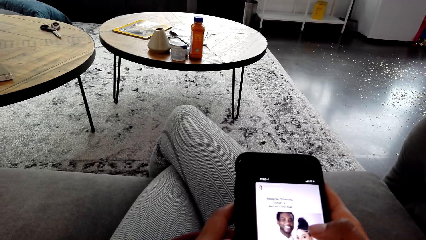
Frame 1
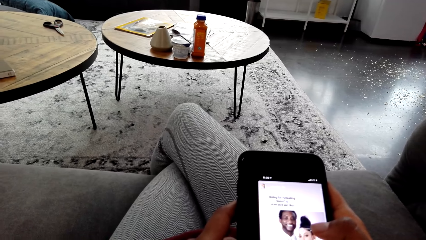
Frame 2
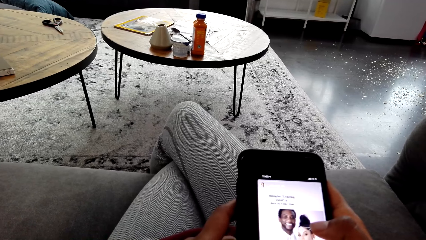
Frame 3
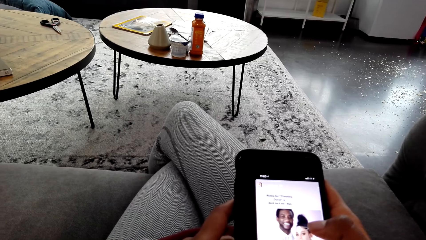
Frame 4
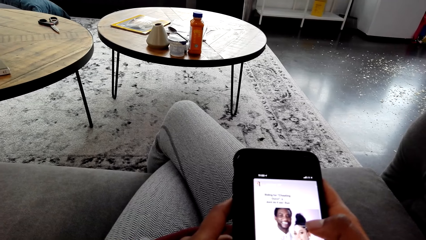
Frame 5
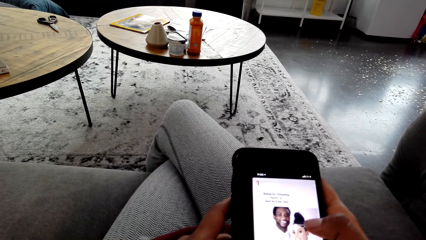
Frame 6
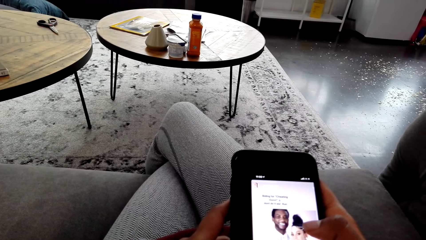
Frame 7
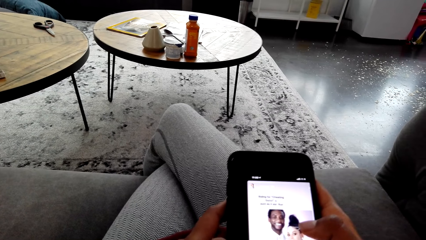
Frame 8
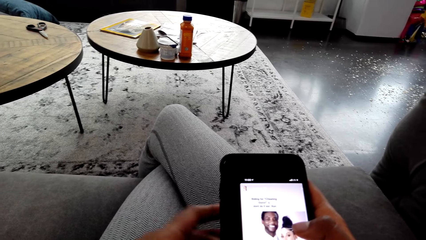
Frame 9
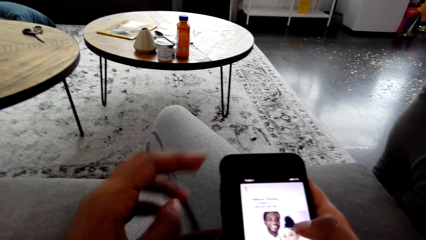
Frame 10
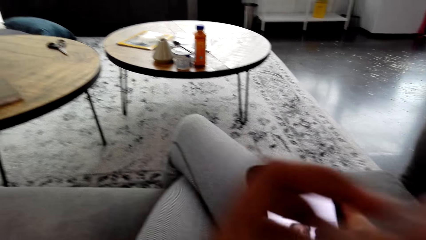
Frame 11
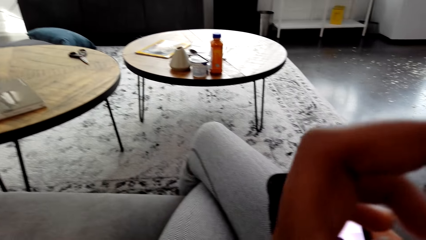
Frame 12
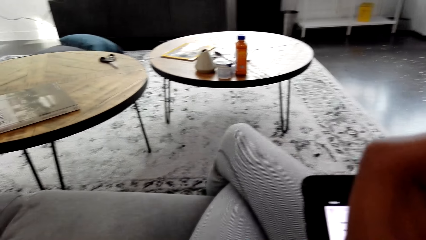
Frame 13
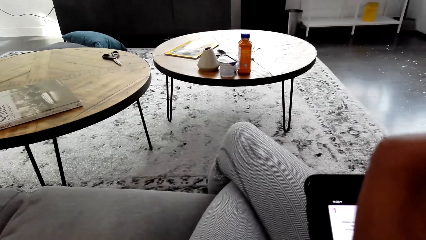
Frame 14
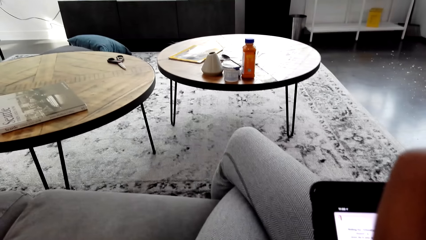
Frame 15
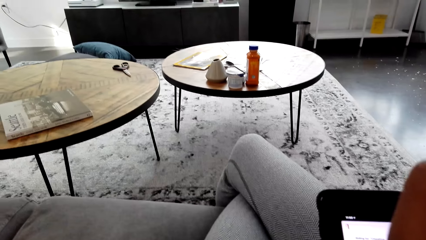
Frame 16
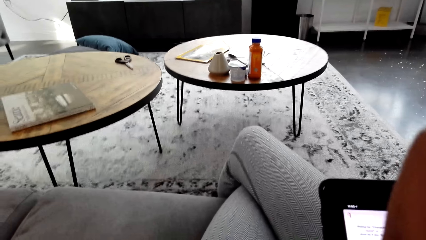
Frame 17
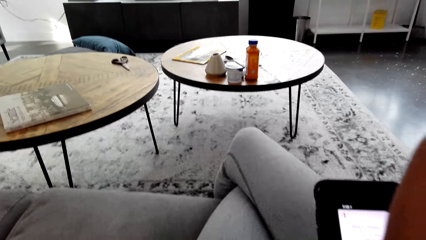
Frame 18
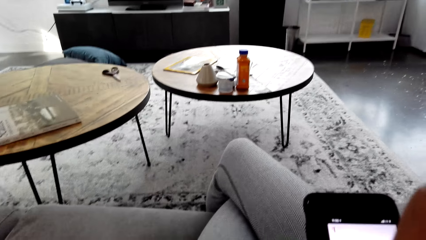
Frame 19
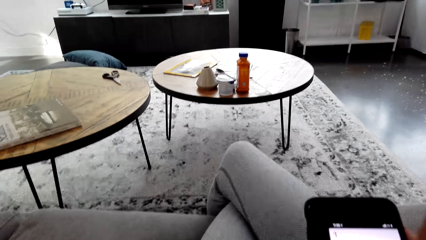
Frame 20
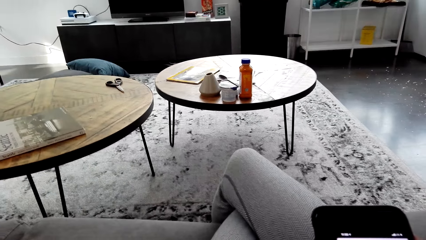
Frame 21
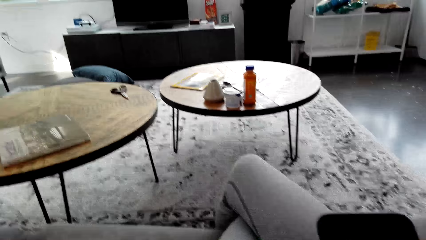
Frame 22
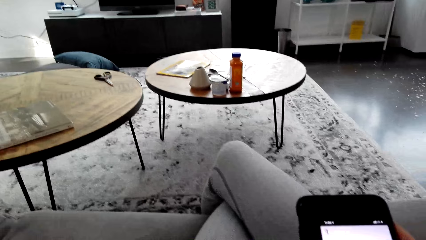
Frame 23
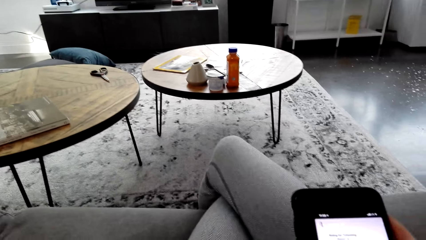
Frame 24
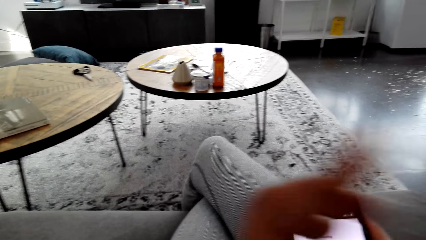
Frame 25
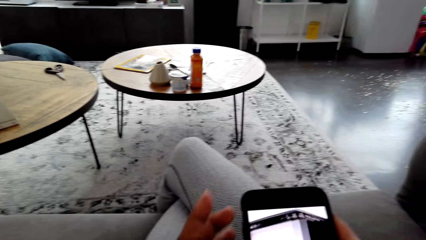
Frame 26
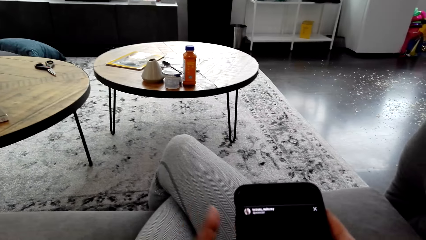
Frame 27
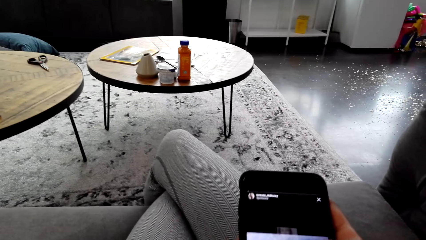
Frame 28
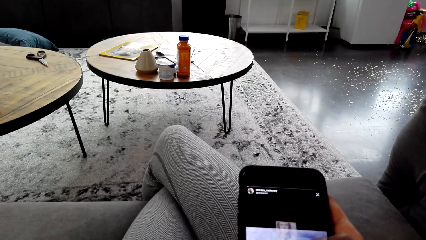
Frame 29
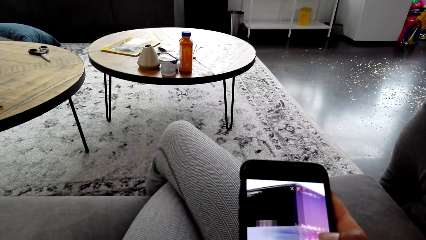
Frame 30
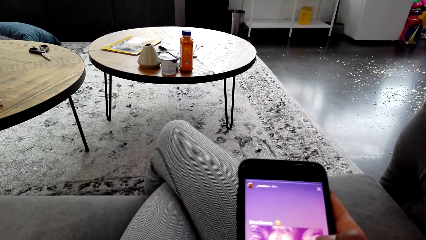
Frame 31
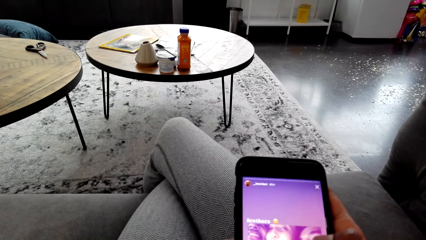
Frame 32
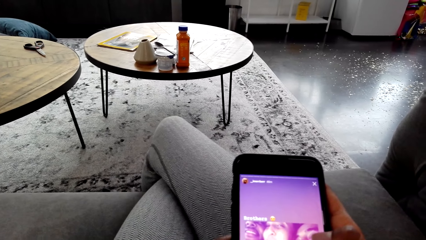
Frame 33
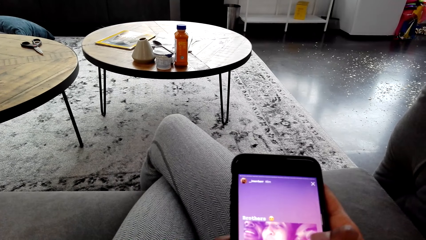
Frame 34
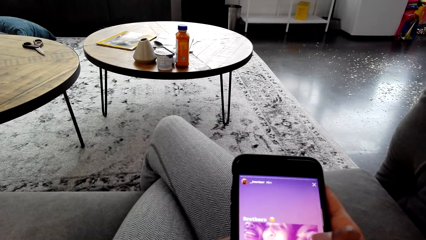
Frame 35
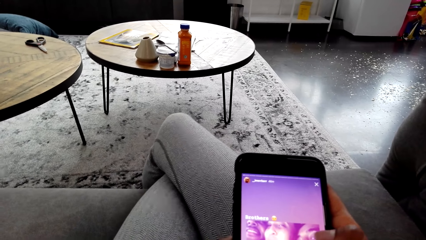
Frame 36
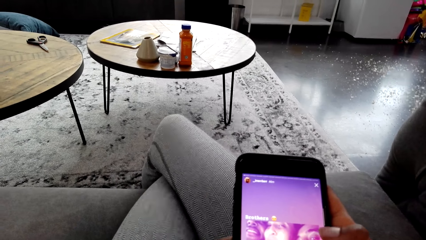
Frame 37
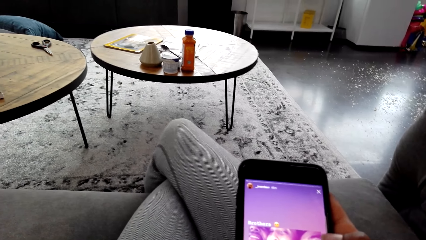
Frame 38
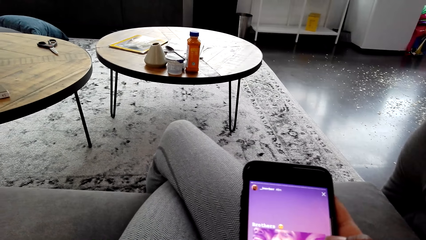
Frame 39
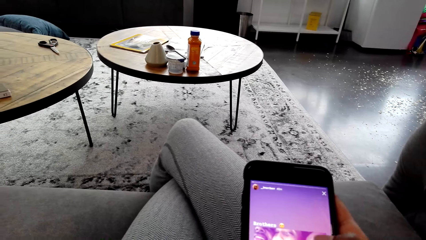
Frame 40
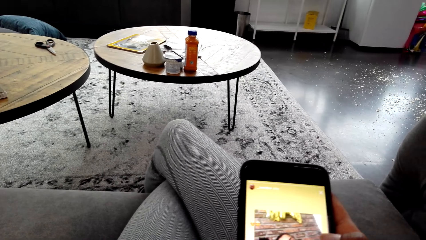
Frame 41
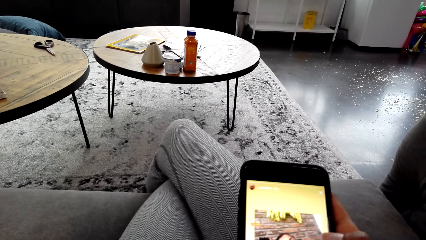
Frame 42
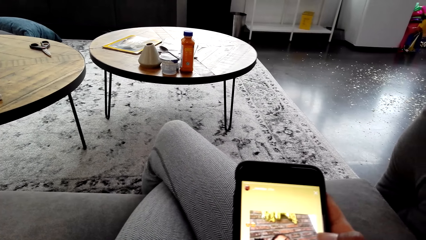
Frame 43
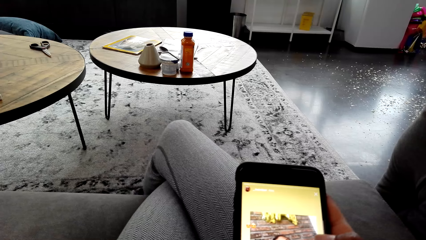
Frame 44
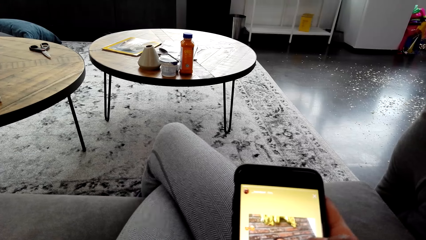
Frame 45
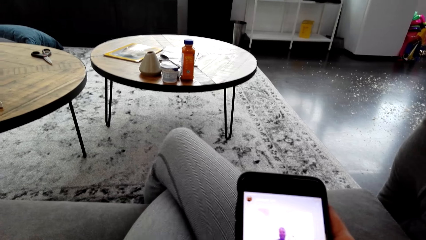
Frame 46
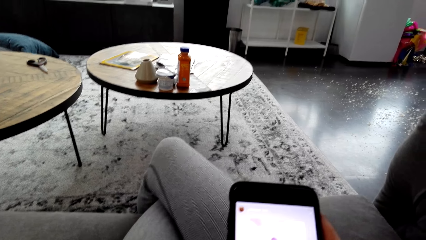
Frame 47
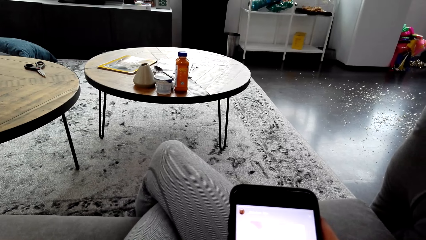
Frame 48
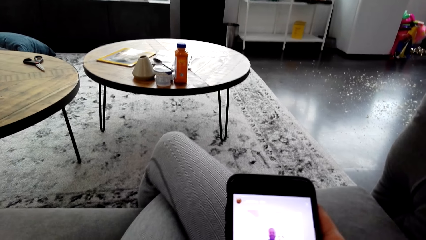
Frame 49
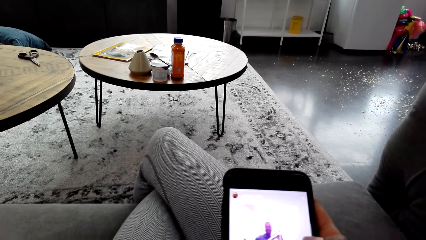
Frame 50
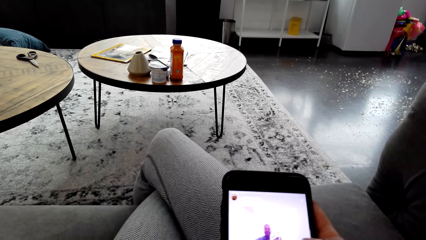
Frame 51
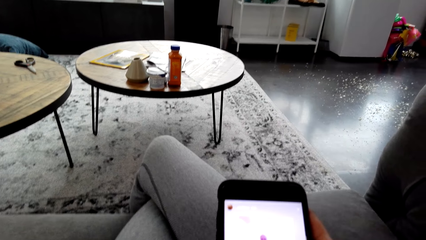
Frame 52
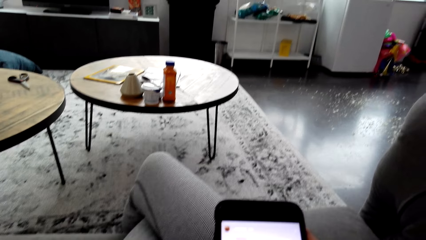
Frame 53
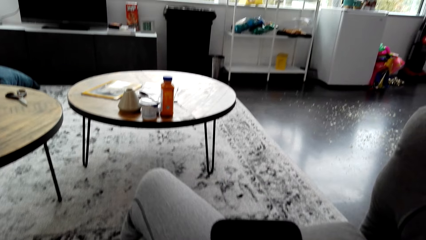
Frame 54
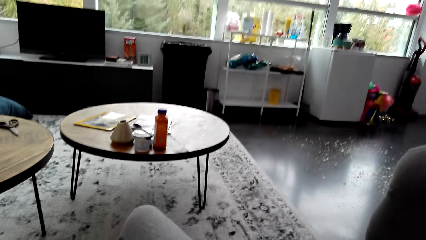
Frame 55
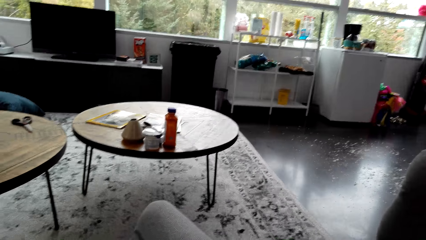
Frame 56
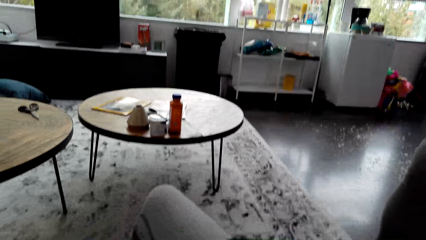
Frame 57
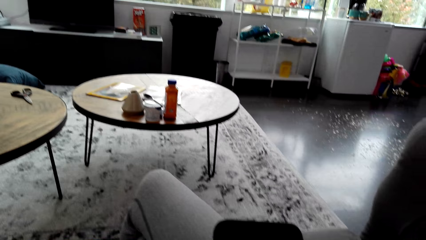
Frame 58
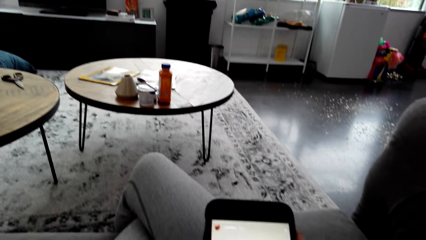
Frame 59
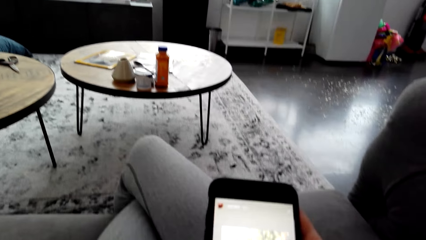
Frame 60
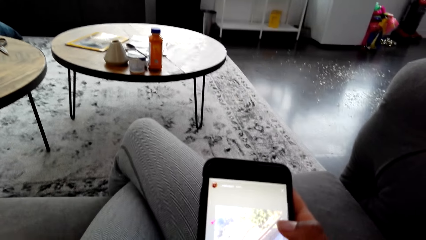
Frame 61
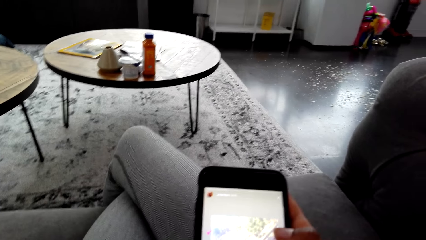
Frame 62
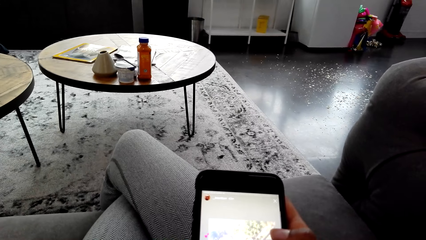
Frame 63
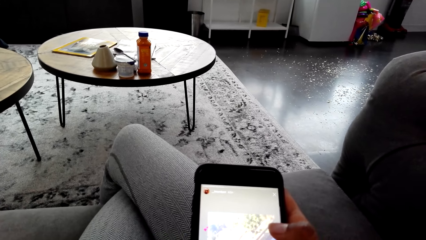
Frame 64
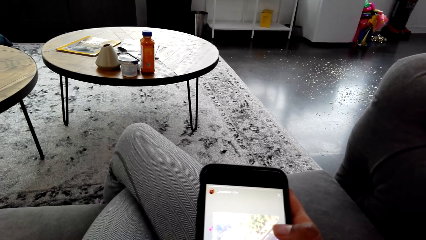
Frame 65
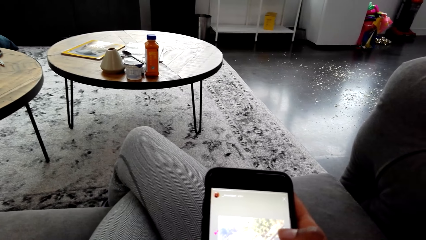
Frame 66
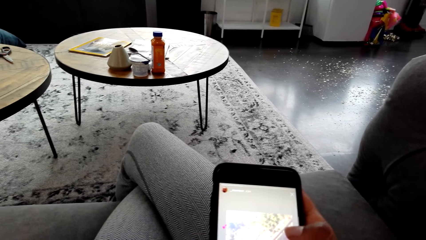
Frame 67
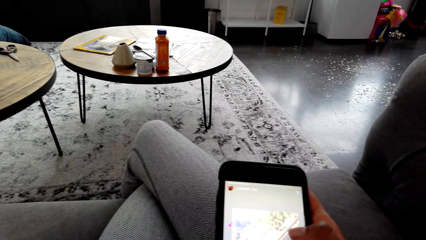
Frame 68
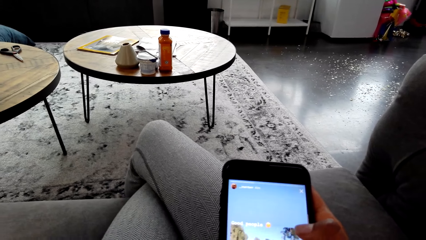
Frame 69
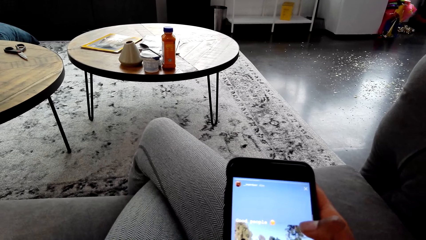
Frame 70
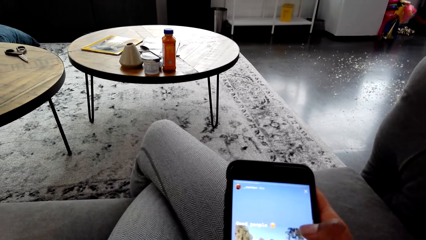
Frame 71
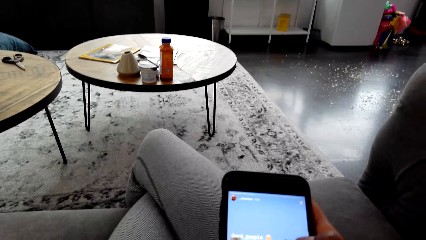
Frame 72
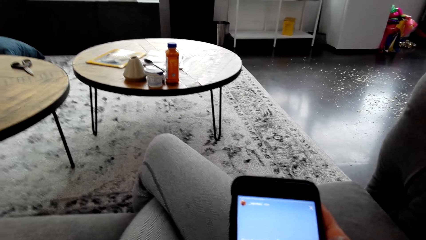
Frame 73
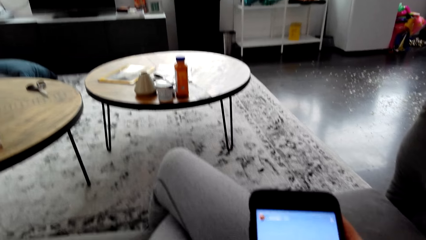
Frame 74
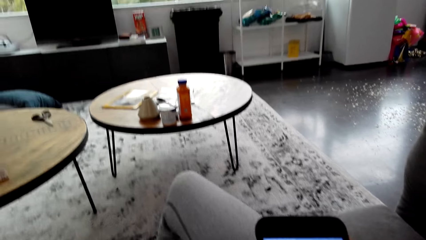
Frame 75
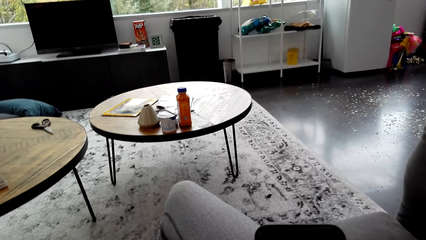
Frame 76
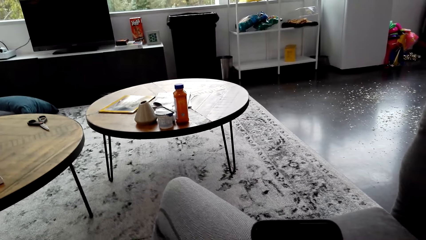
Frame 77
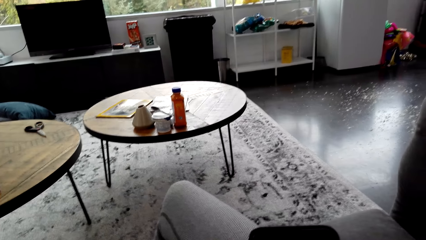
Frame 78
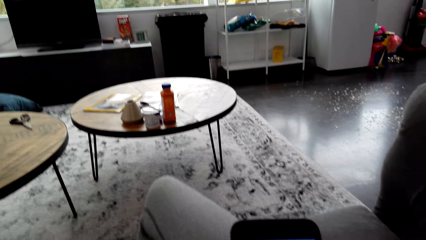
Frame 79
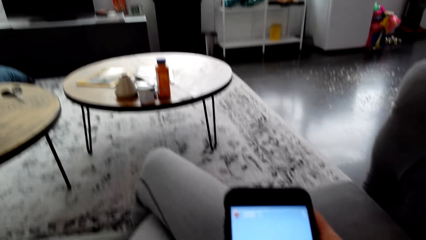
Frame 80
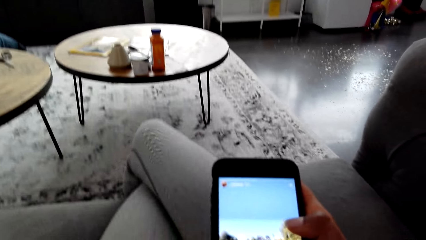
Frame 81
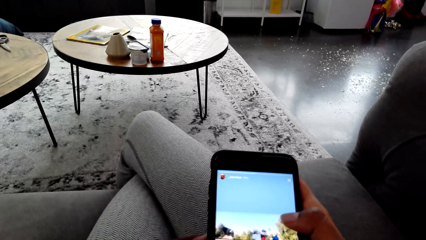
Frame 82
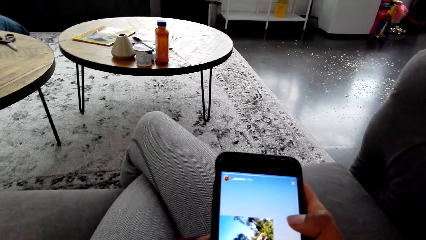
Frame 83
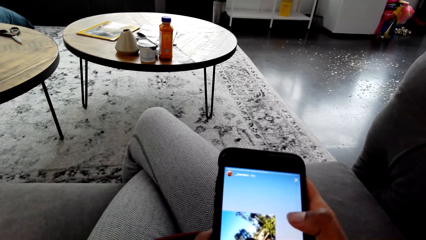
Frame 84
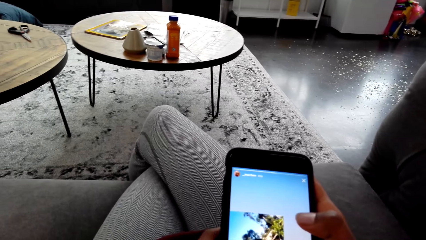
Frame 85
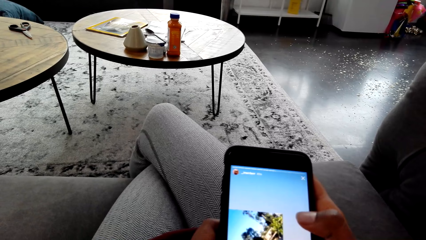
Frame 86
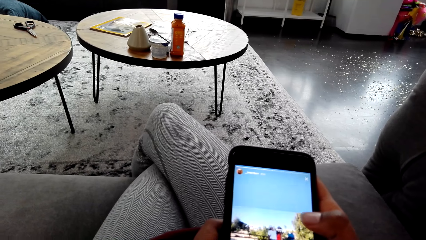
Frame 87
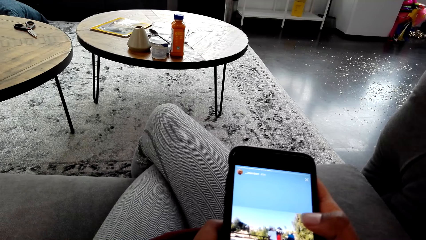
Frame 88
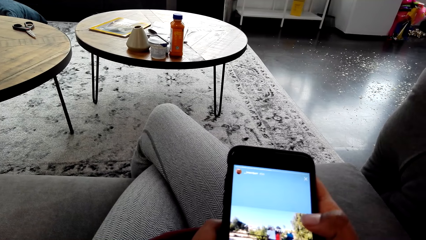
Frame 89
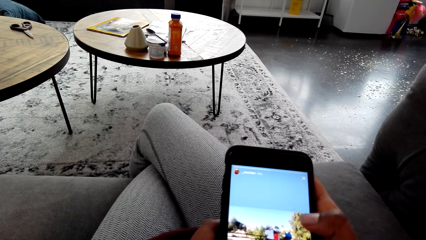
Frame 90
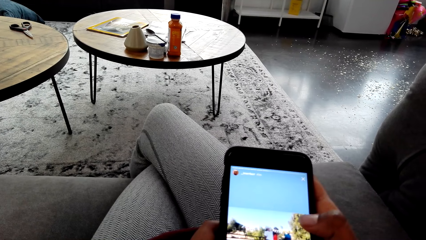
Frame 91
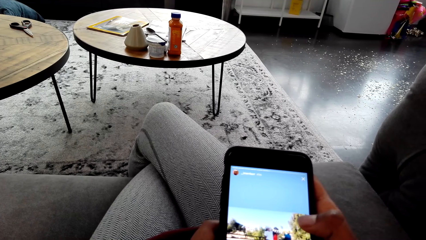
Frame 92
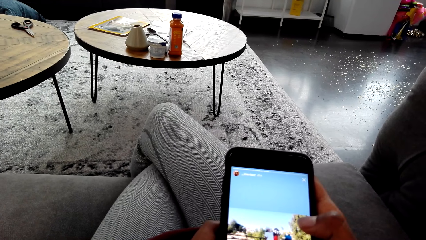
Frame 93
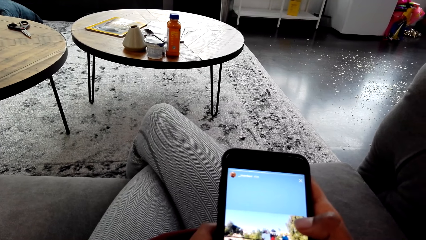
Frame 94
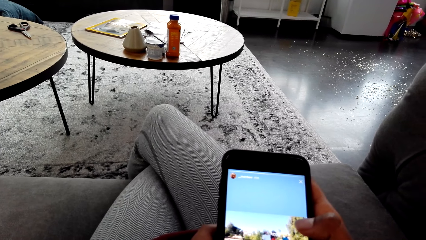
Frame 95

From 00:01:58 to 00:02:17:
The camera wearer touches herself. They raise a hand. They stare at the table. They stare at their phone. They scroll through the phone. They stare at the table. They stare at the phone. They stare at the table. They stare at the phone.
